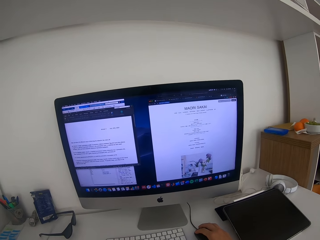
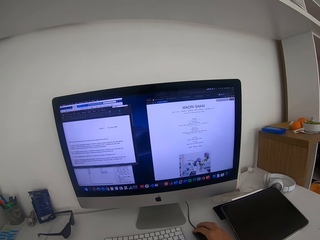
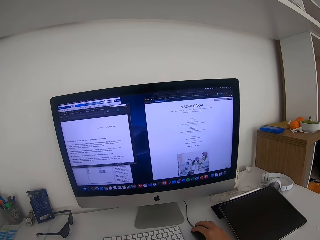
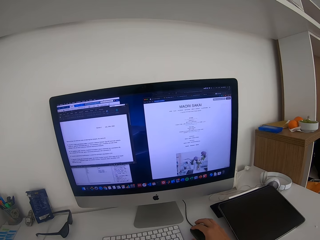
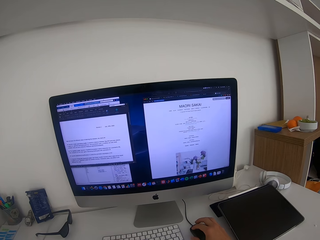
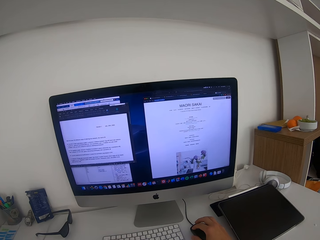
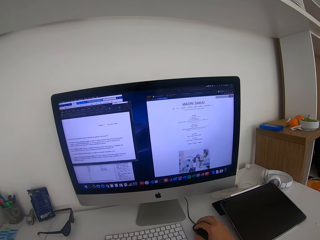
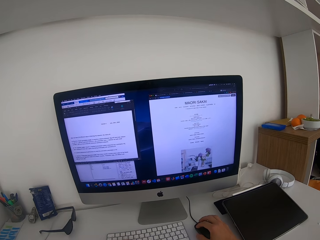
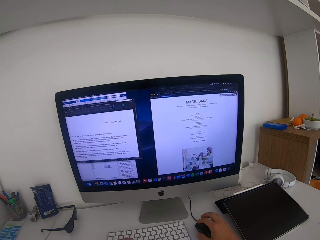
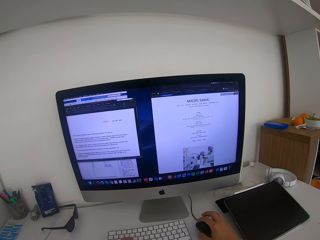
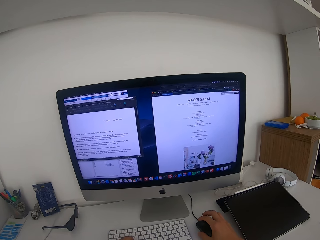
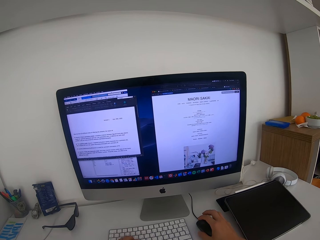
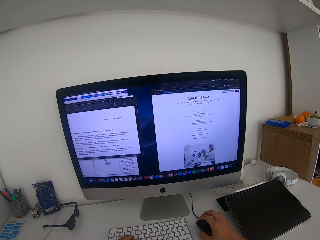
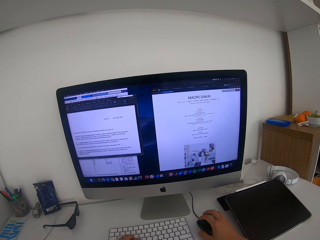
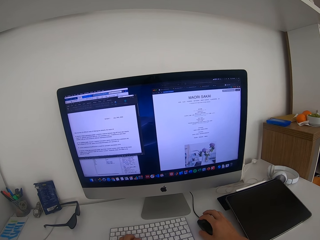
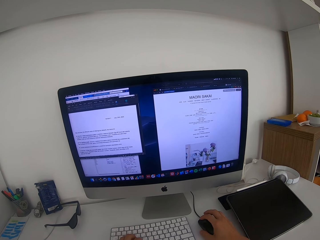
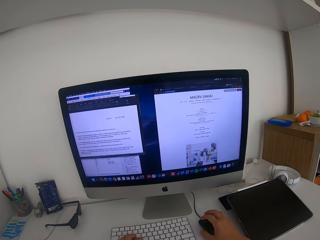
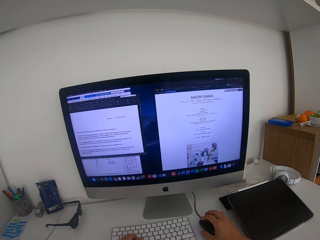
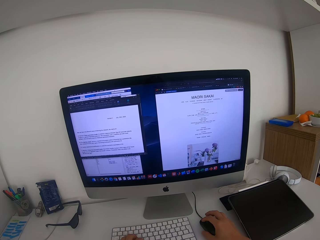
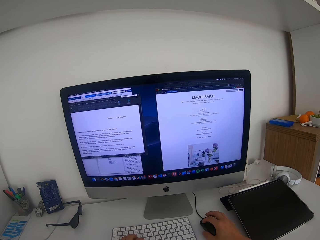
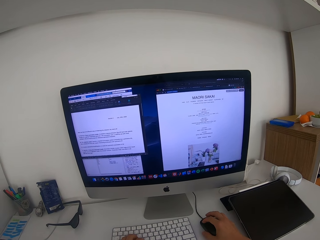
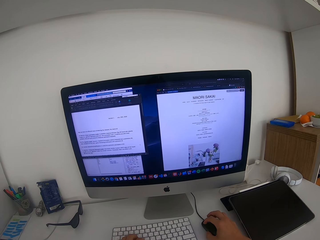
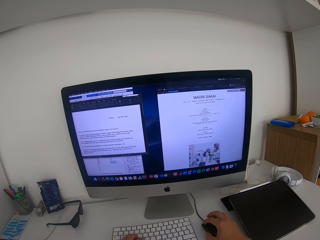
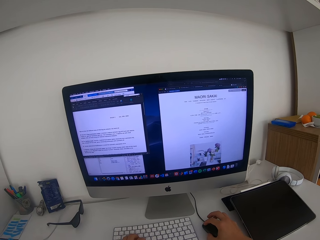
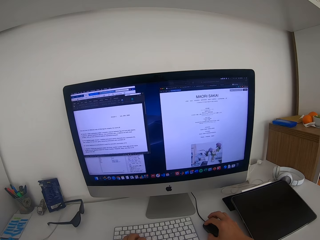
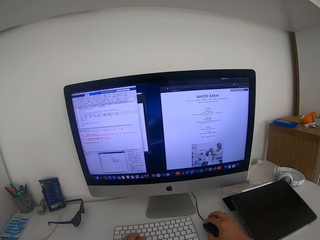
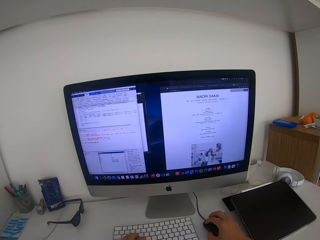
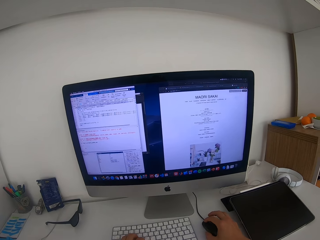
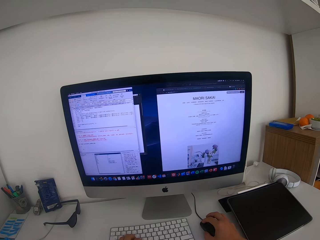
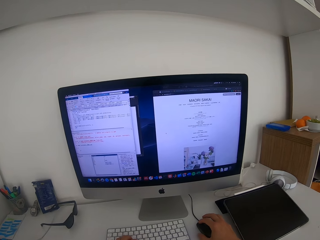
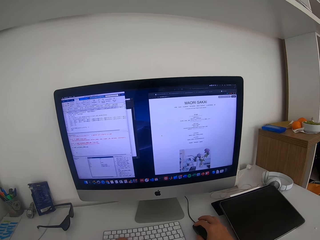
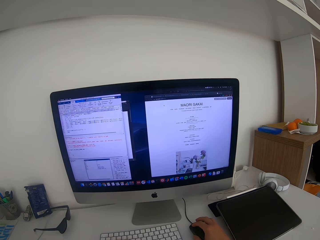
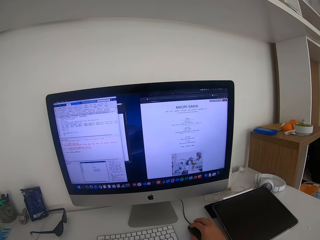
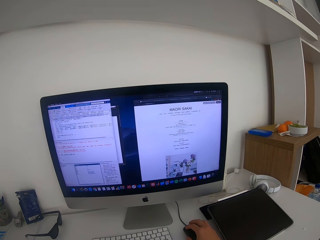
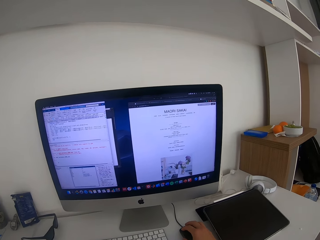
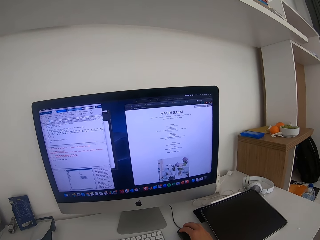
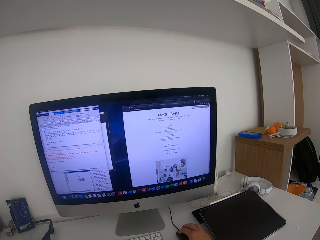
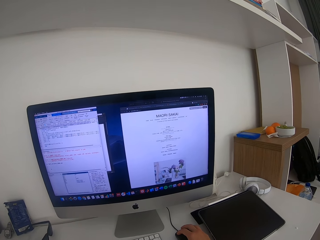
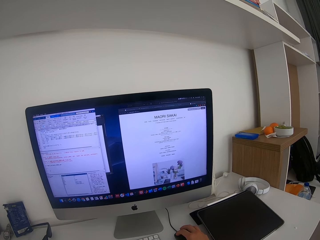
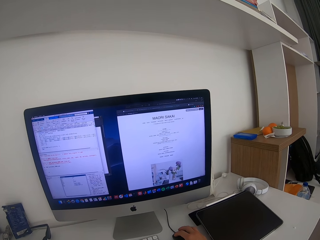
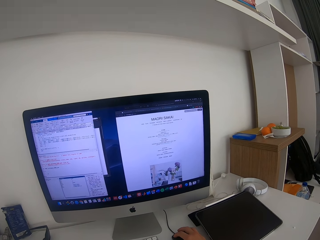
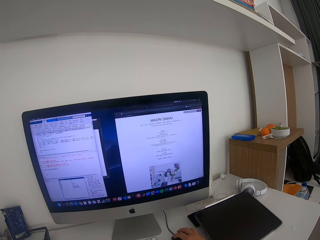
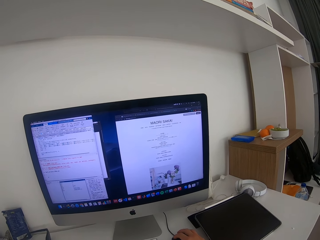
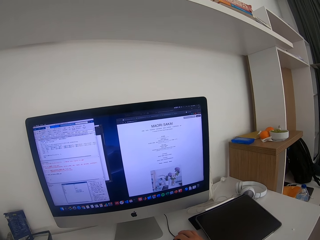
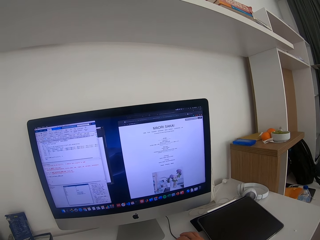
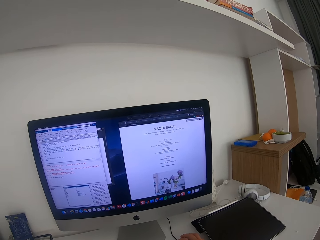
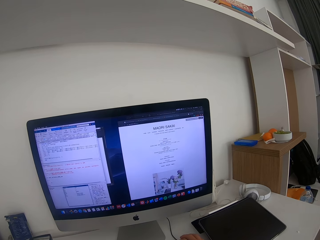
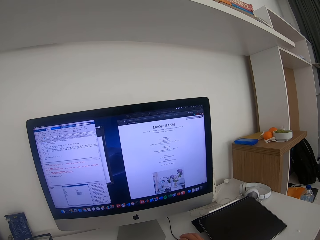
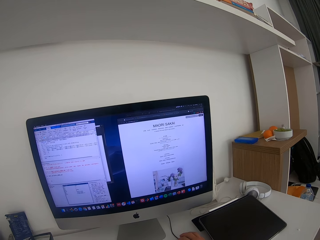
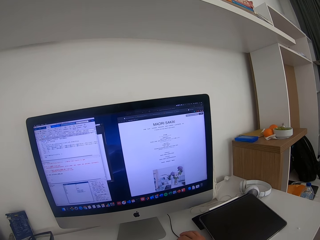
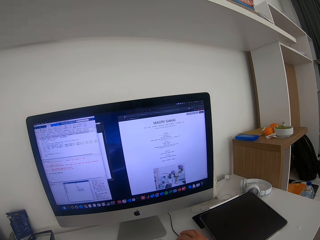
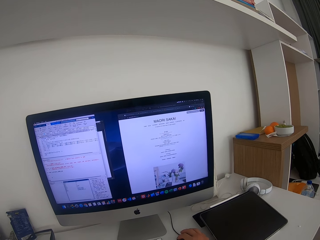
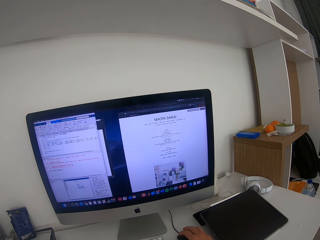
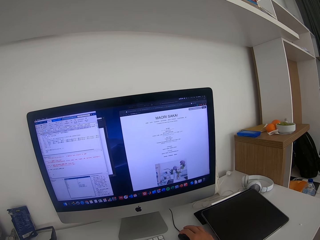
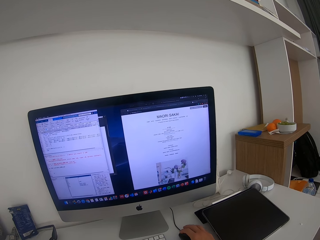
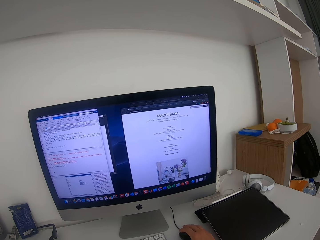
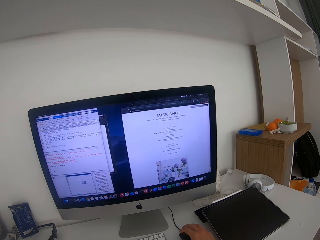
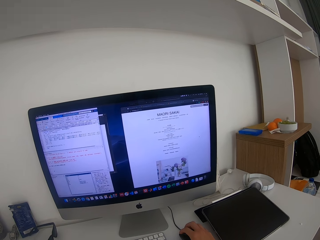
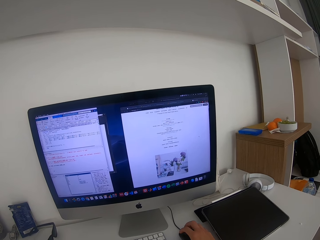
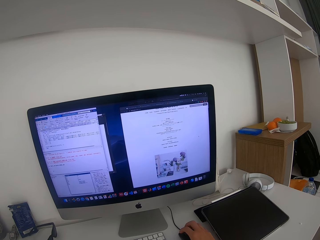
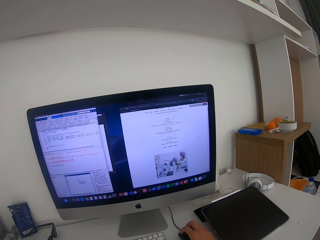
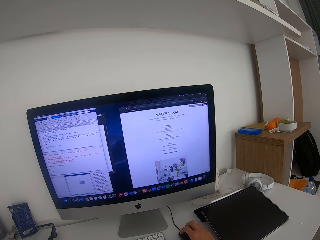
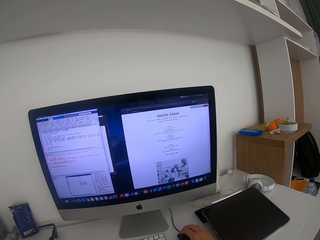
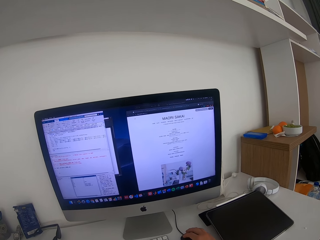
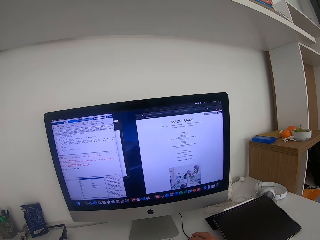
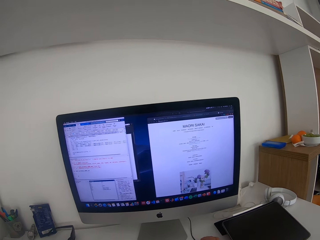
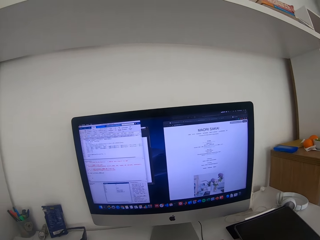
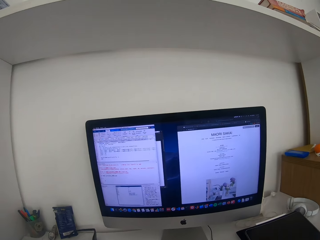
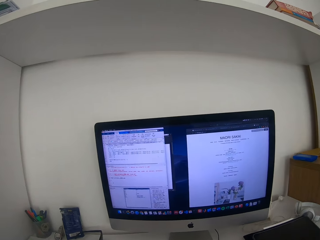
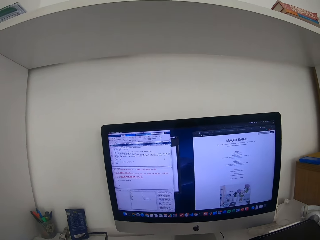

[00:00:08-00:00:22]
The camera wearer moves a mouse. They look at the computer.

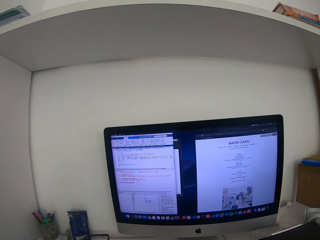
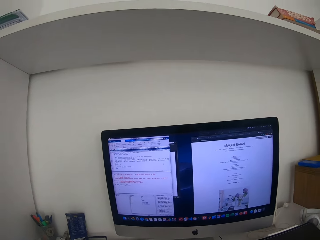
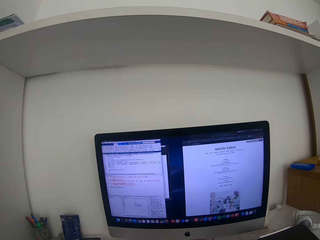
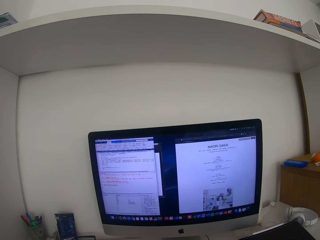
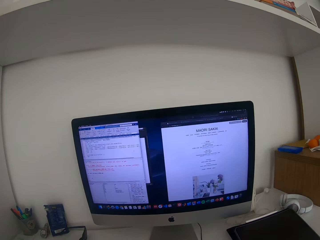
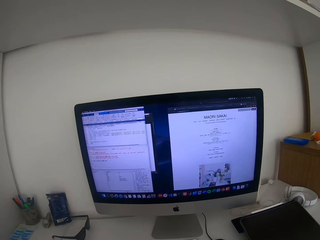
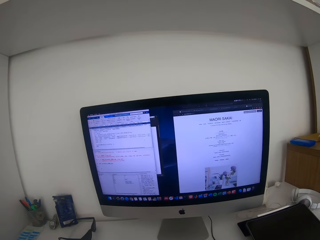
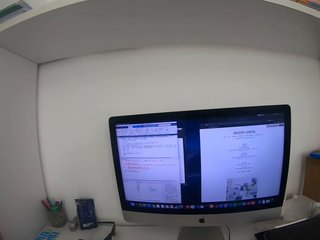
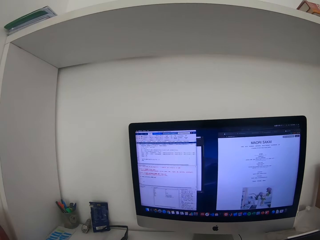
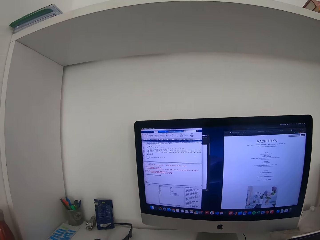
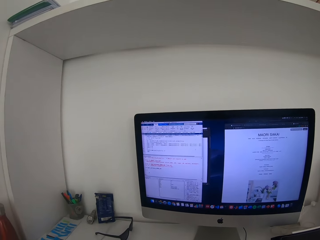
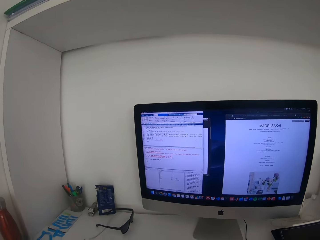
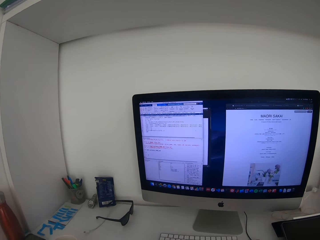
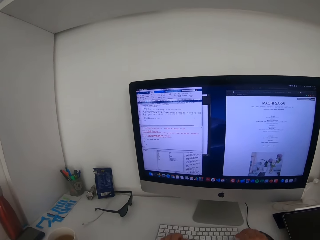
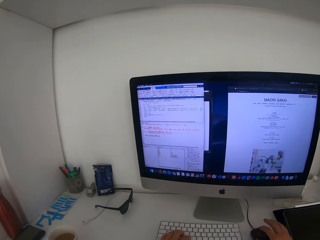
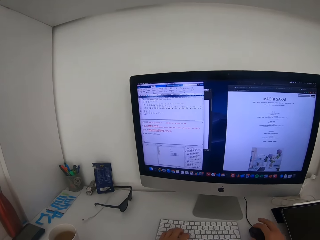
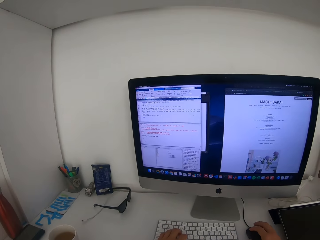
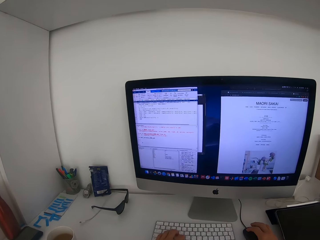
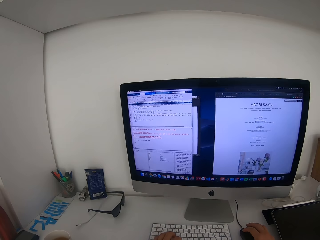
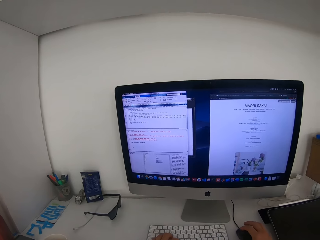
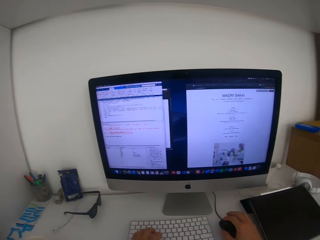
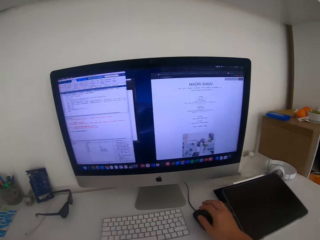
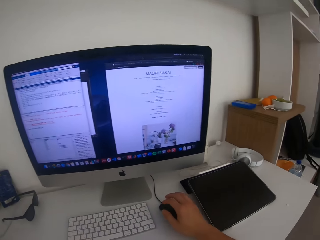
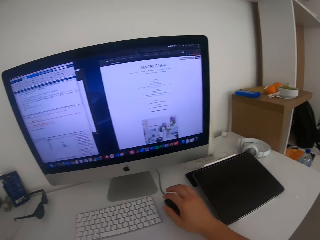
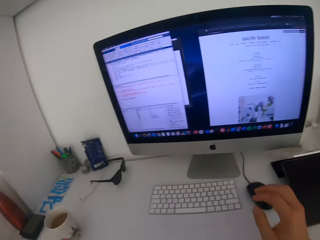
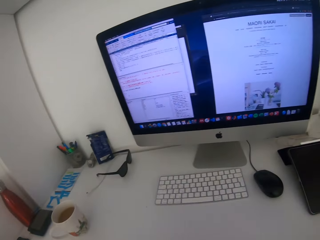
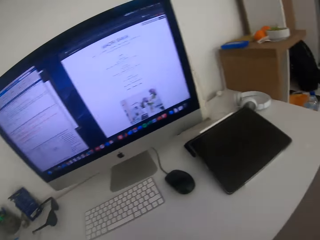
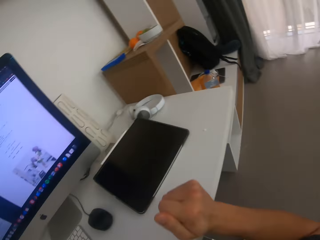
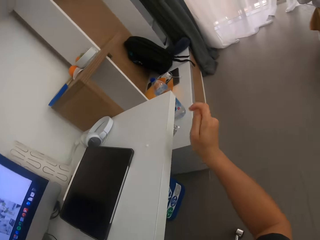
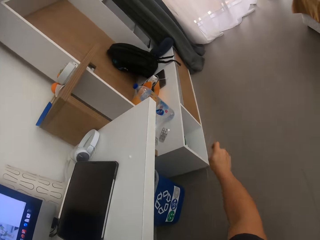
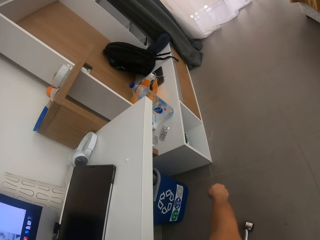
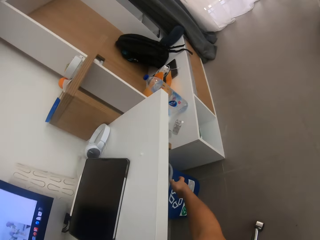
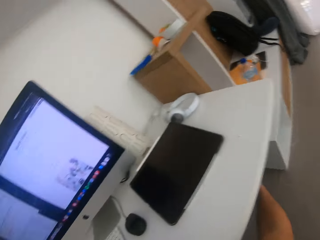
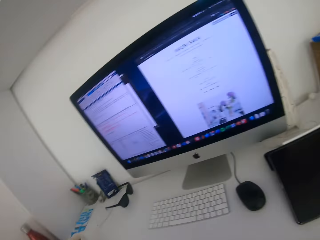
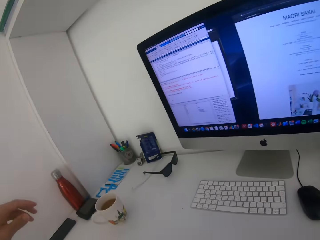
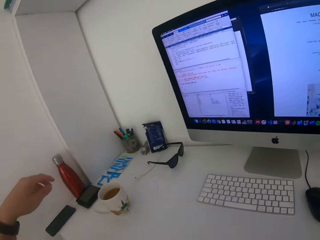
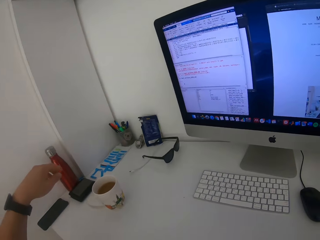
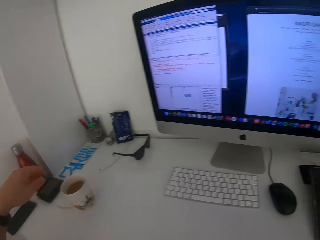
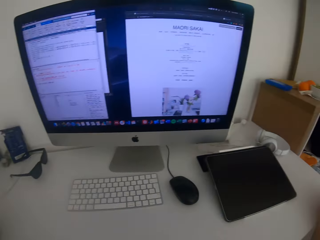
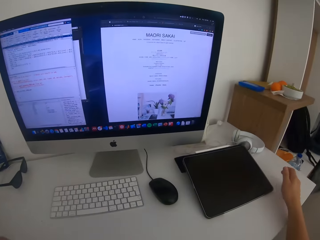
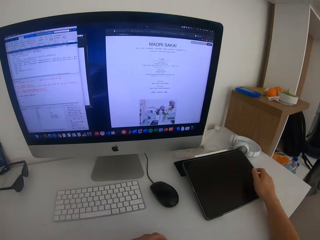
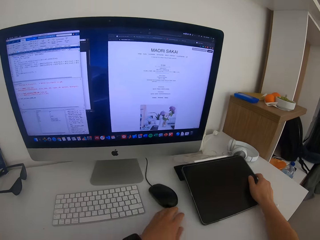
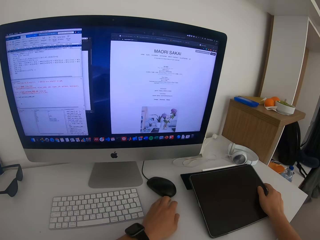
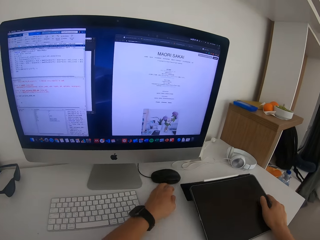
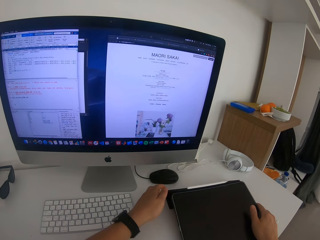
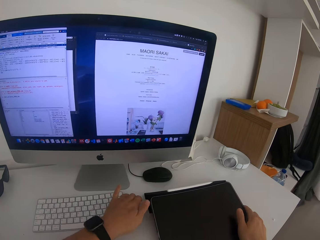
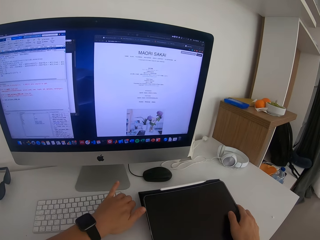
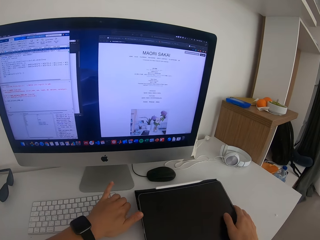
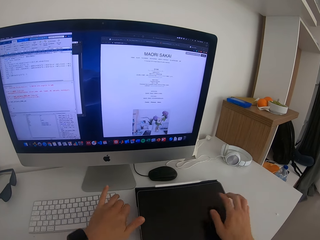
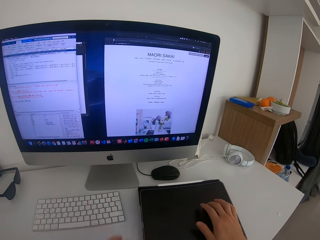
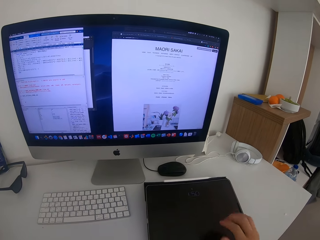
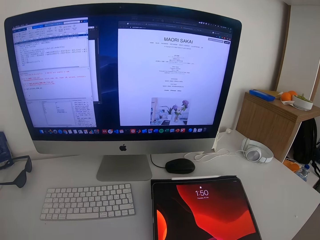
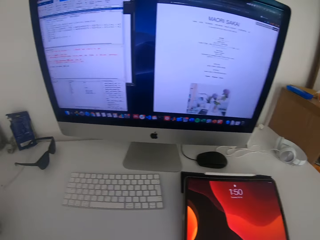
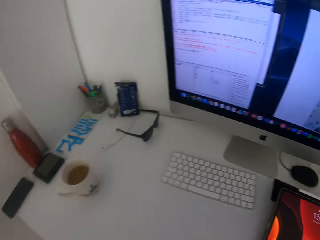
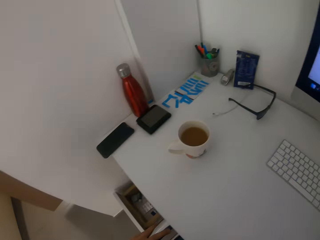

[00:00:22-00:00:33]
The camera wearer looks at the monitor screen. They move the mouse. They stretch the right hand. They touch the counter top. They move the mouse on the desk and move the tablet on the desk. They touch the tablet screen.
